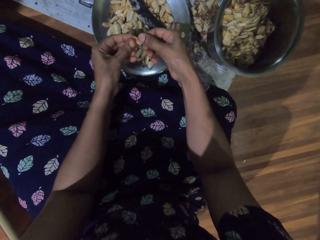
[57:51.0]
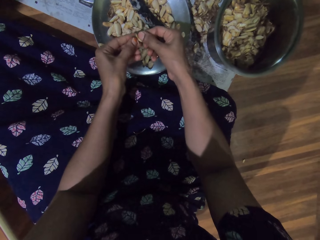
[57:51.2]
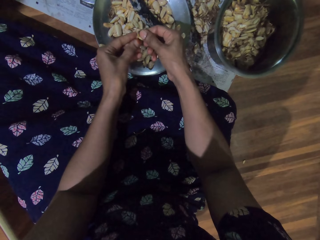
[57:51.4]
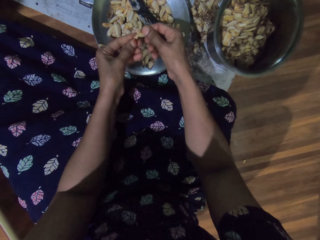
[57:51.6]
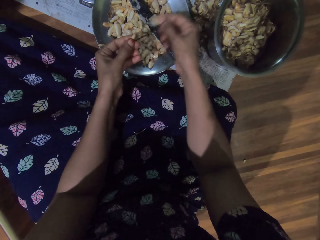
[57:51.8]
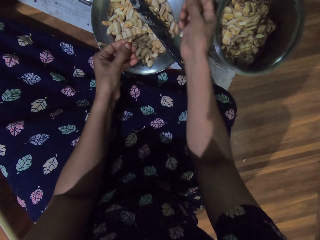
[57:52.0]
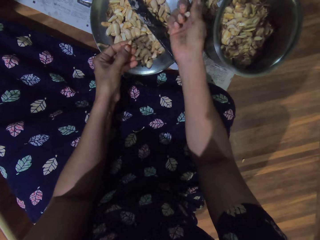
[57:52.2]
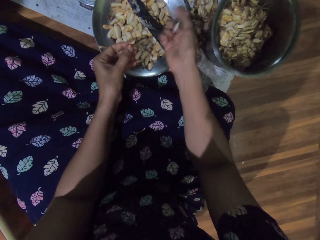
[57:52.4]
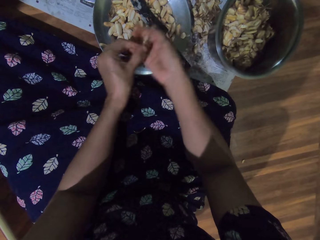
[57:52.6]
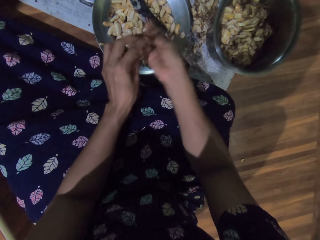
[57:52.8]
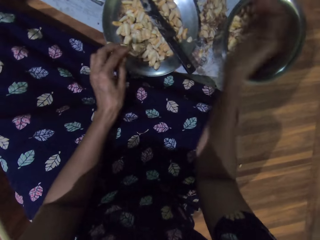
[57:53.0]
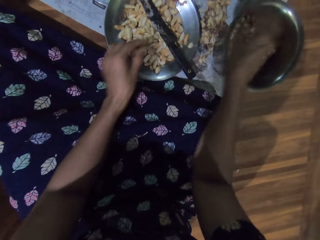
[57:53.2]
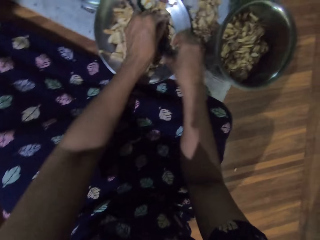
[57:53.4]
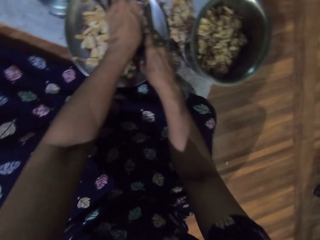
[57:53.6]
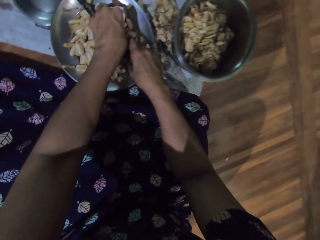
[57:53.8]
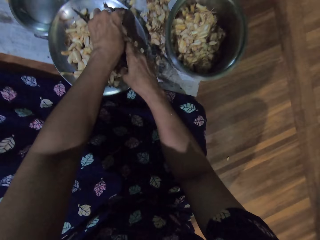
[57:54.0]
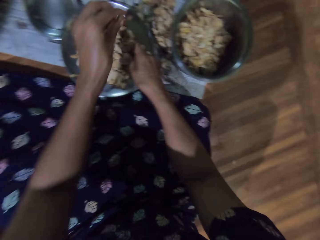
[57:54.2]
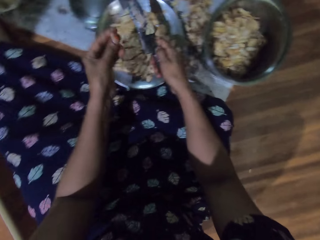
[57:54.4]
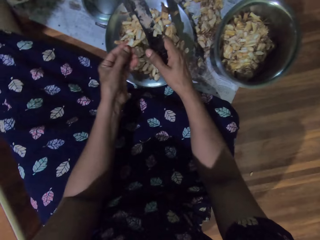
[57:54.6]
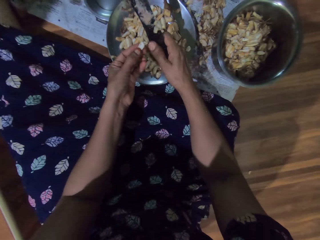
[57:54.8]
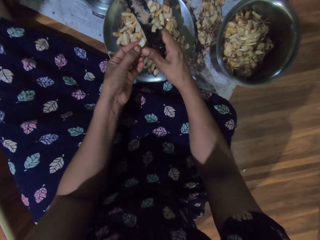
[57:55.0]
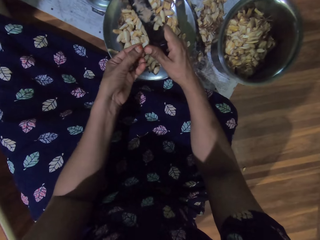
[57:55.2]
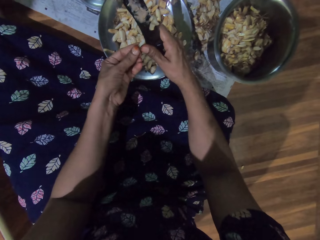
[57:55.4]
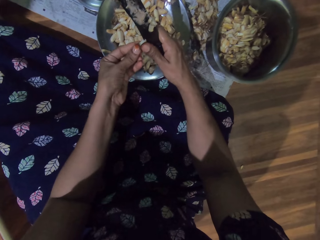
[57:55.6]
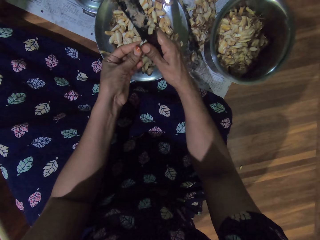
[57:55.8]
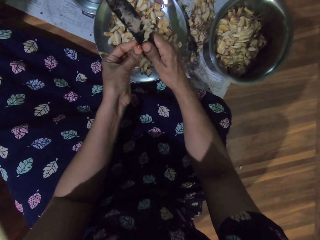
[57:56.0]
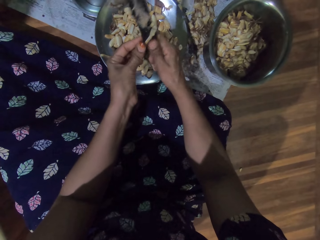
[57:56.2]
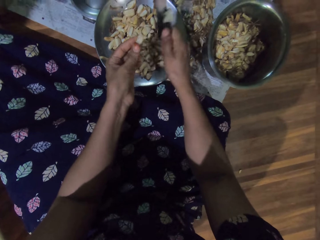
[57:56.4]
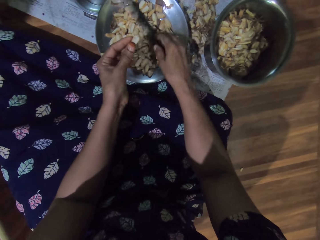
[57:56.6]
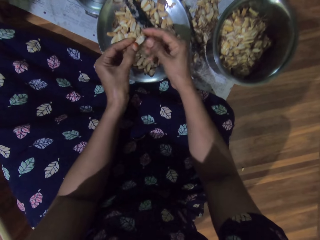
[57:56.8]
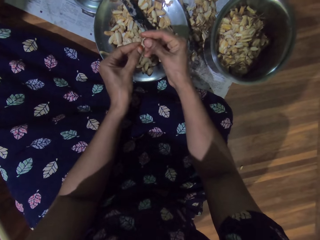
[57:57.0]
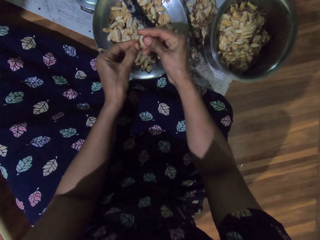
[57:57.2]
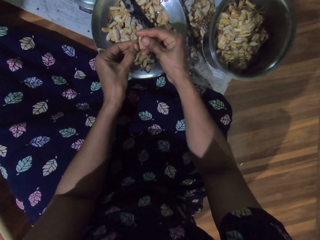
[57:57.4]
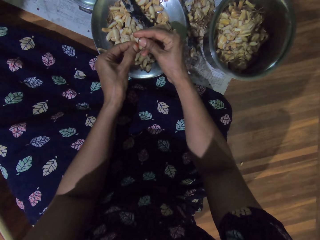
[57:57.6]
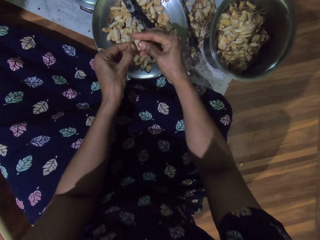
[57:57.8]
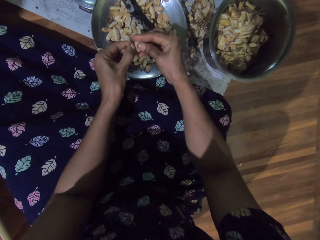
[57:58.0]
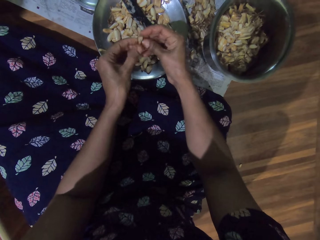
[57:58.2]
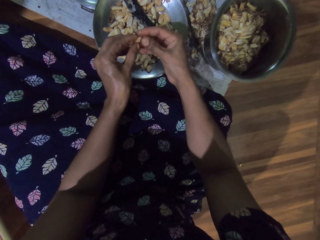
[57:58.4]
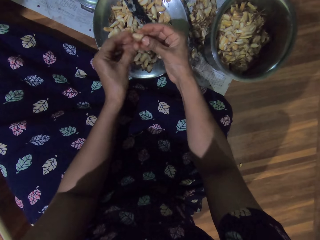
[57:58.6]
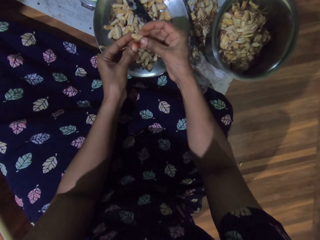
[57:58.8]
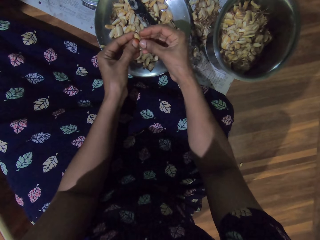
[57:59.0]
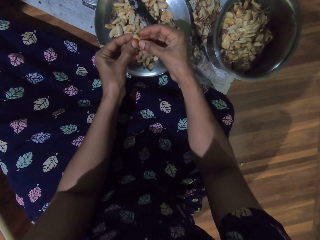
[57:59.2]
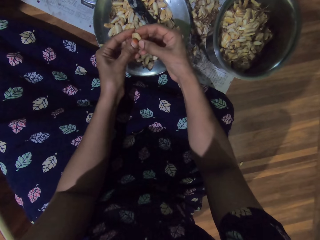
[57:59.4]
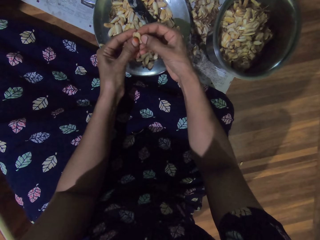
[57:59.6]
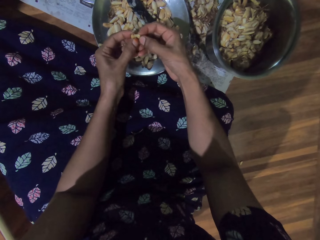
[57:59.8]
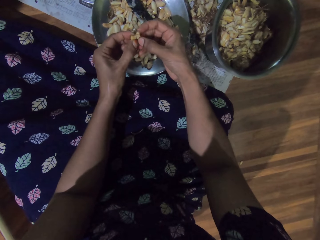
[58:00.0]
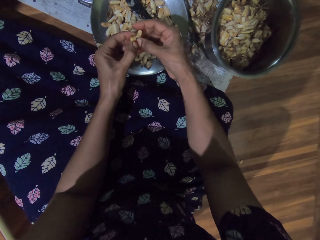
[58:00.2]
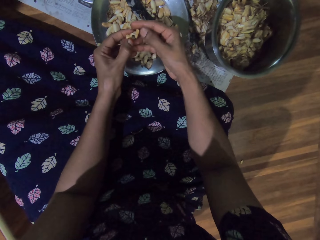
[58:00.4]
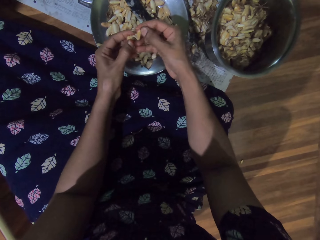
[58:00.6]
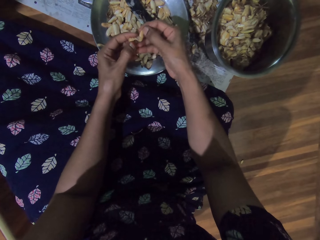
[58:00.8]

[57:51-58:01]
The camera wearer throws the garlic pod shaft in her right hand on the newspaper on the floor. She puts the garlic on the right hand. She drops the garlic pod in her right hand into the steel bowl on the newspaper. She picks up a garlic pod shaft from the steel bowl with her left hand. She picks up the knife from the steel bowl with her right hand. She cuts the garlic pod in her left hand with the knife in her right hand. She places the knife in her right hand into the steel bowl. She peels the garlic pod with both hands.

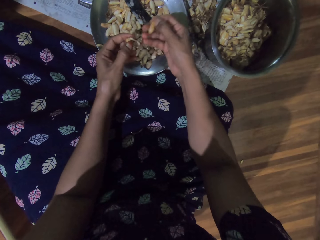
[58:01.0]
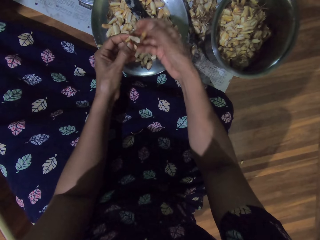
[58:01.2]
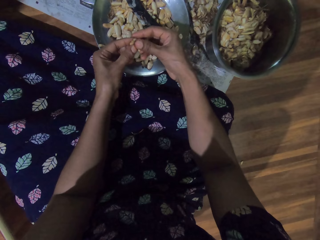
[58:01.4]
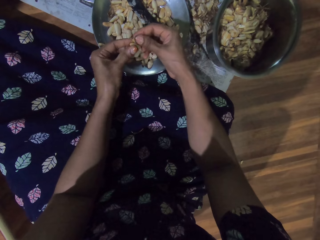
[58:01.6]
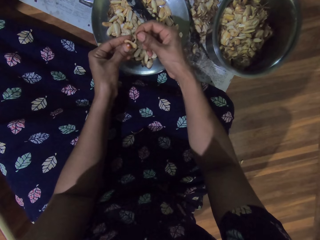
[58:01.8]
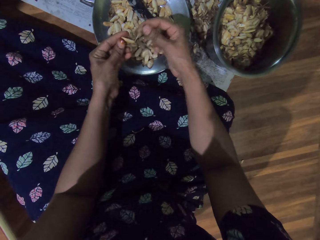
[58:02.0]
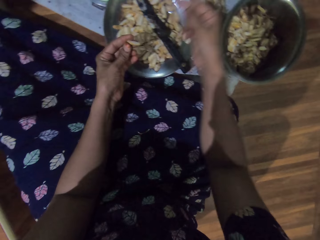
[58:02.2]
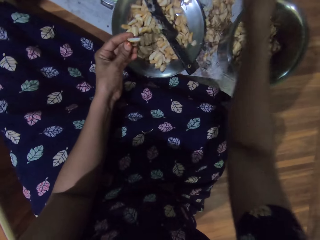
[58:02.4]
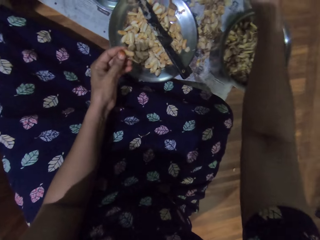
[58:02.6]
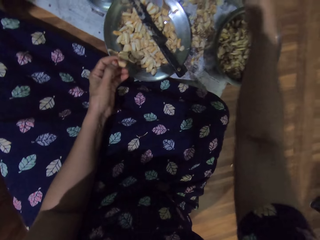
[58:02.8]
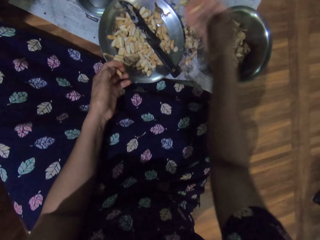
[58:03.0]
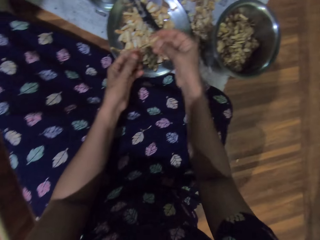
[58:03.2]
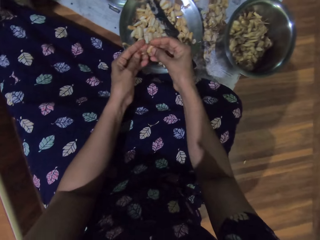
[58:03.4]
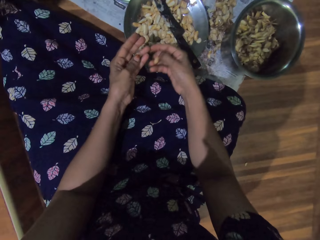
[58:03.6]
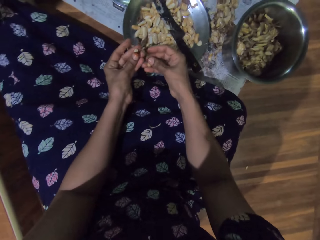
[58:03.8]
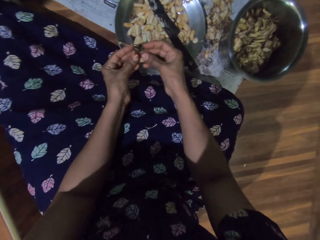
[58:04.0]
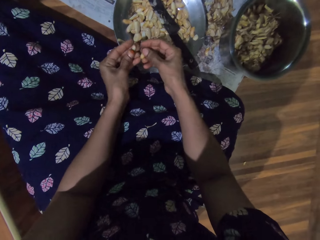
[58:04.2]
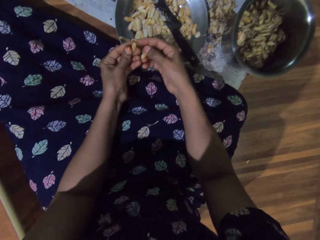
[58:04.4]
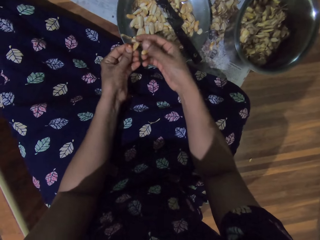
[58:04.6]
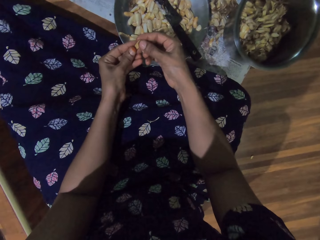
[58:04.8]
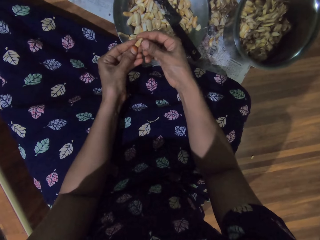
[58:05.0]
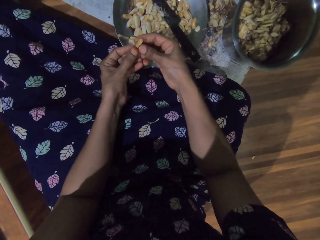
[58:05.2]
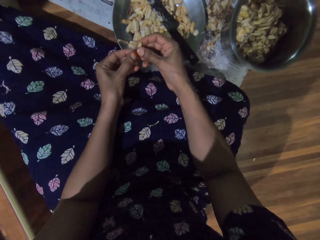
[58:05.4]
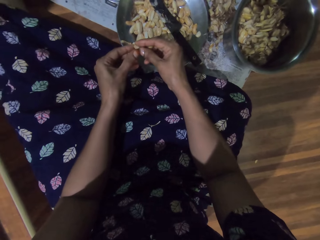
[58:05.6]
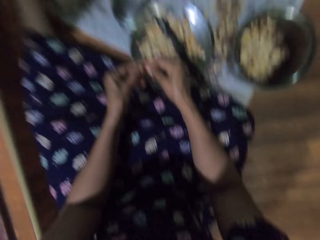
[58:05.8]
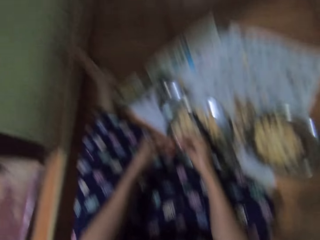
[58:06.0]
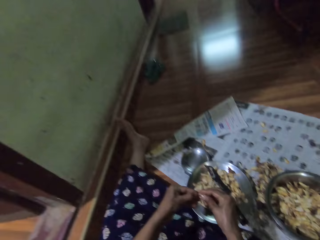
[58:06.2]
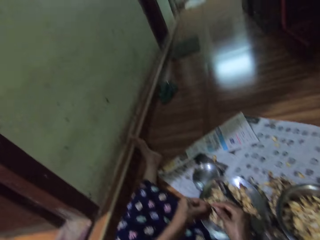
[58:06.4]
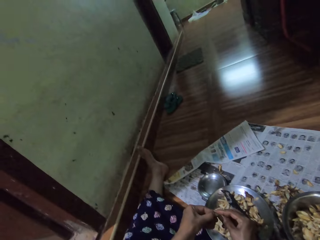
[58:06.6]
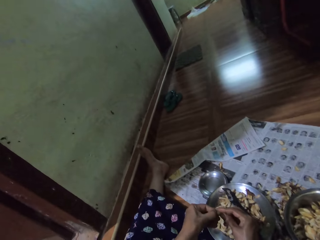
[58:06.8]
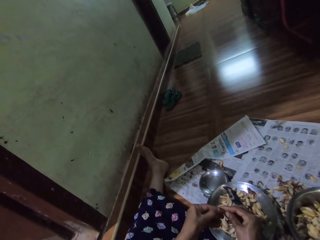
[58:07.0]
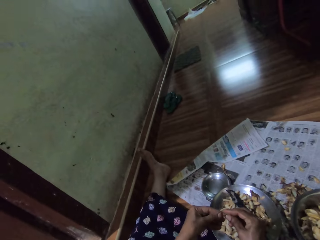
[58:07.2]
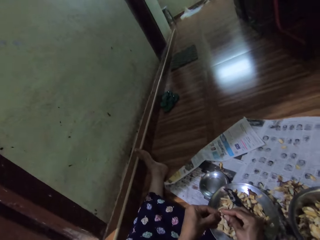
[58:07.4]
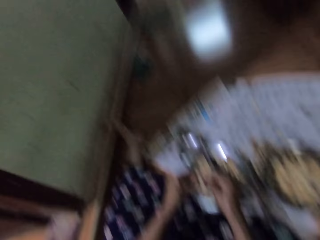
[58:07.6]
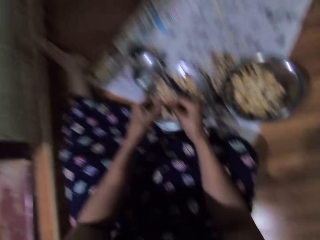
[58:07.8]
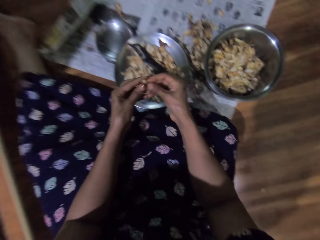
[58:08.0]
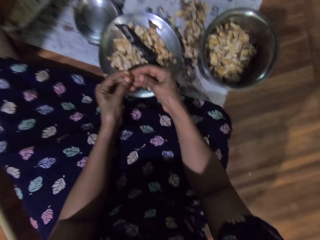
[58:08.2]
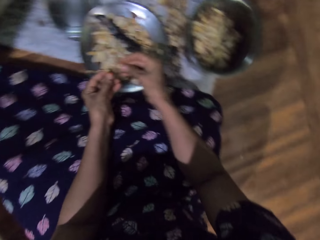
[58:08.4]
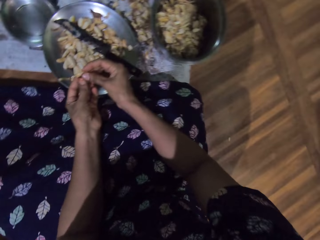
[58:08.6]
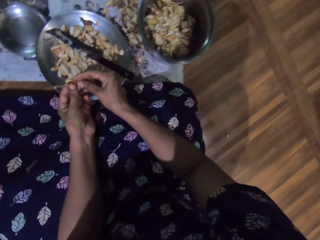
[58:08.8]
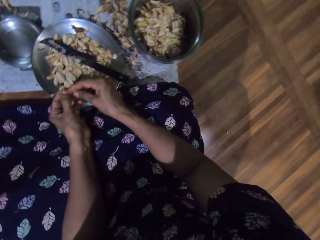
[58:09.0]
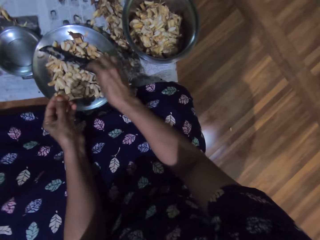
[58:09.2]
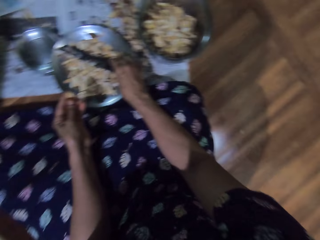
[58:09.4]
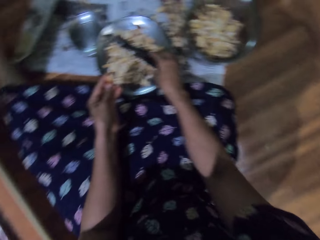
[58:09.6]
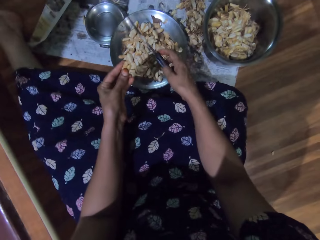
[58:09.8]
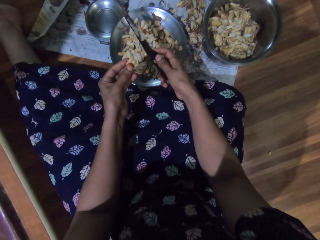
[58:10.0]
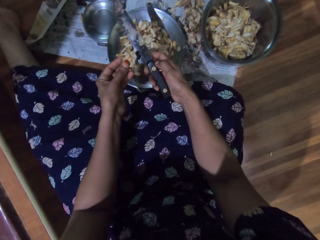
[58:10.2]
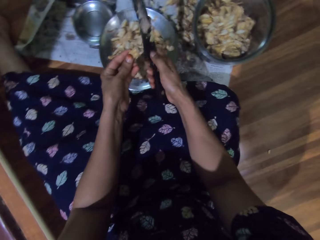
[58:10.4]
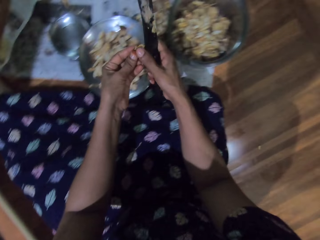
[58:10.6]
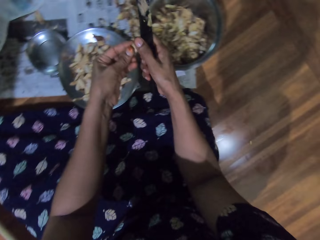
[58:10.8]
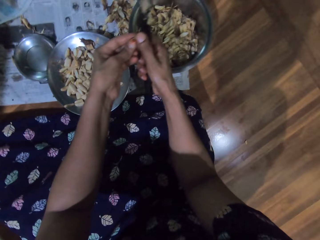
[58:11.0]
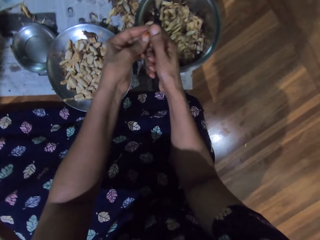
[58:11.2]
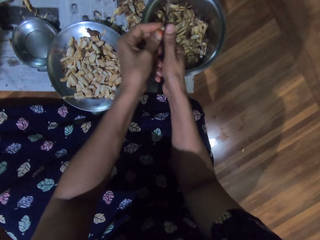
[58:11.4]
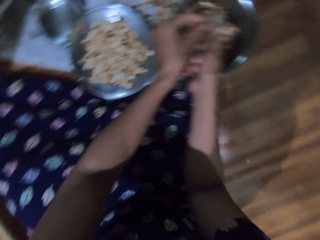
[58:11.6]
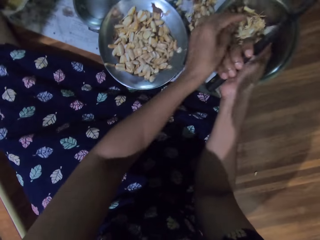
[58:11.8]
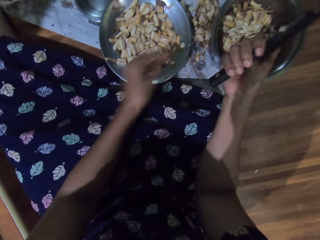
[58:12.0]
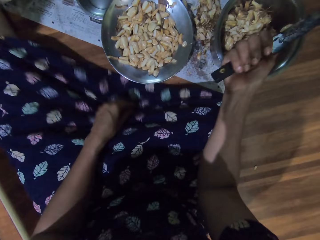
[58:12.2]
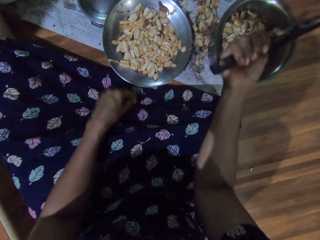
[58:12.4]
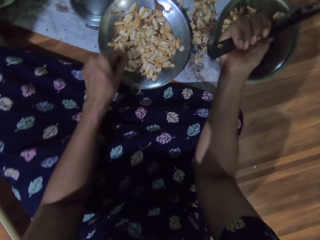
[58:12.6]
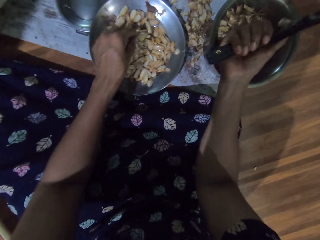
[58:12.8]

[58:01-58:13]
The camera wearer throws the garlic pod shaft in her right hand on the newspaper on the floor. She moves the garlic on the hand. She peels the garlic pod with both hands. She looks at the house. She peels the garlic by hand. She picks up the knife from the steel bowl with her right hand. She cuts the garlic pod in her left hand into the steel bowl on the newspaper on the floor with the knife in her right hand.
